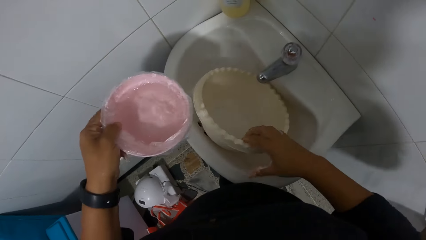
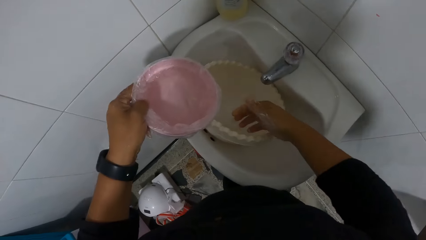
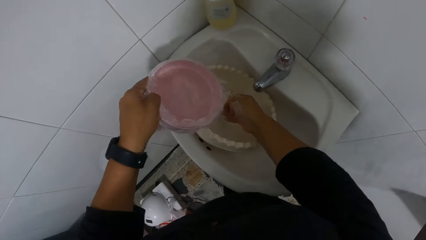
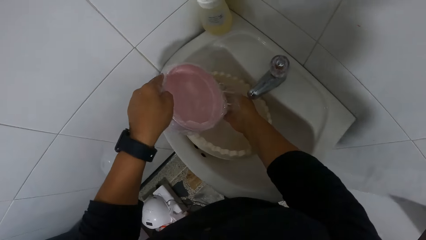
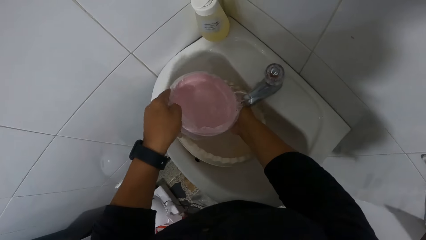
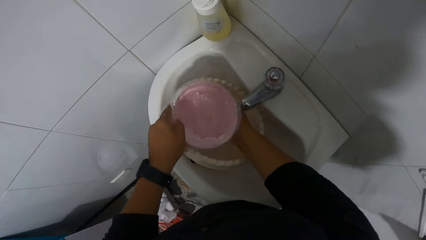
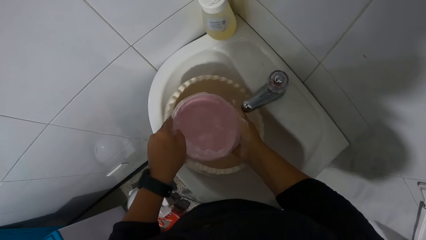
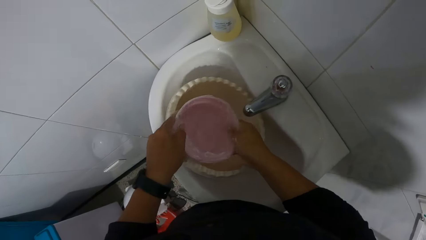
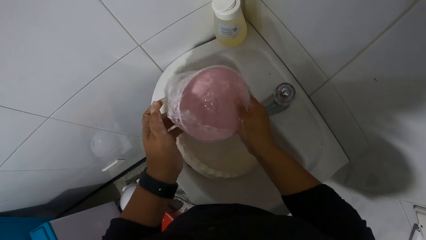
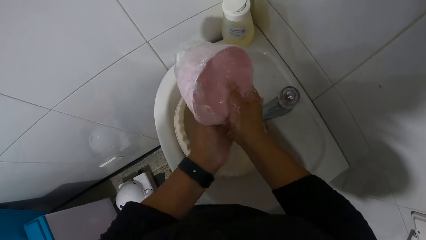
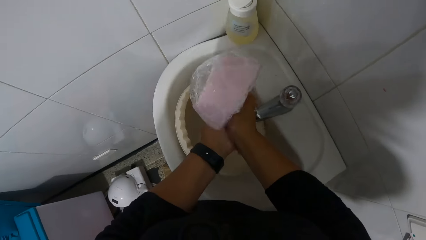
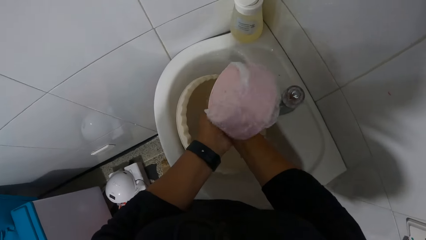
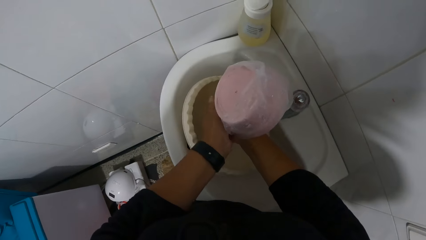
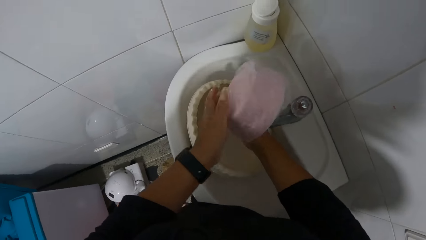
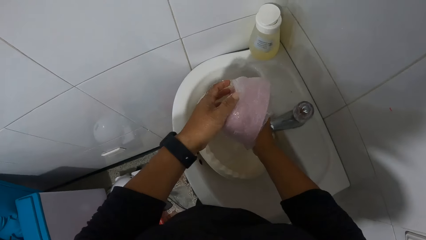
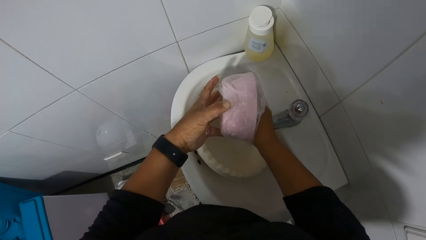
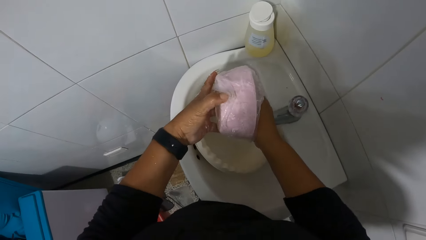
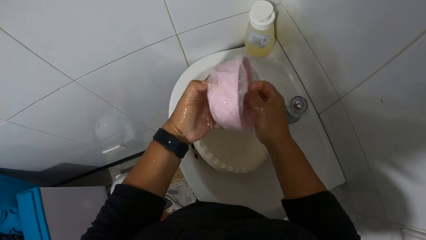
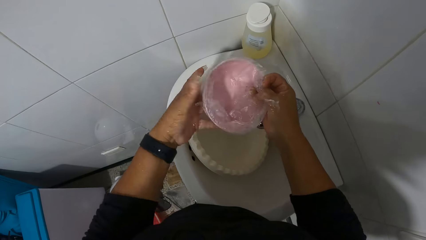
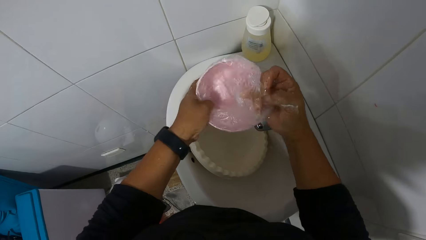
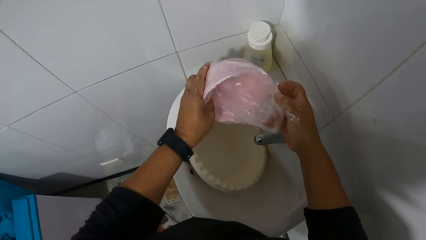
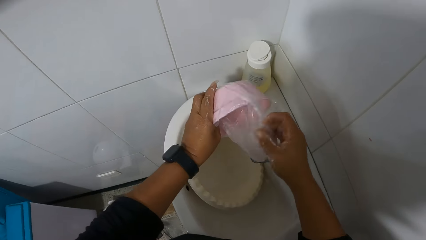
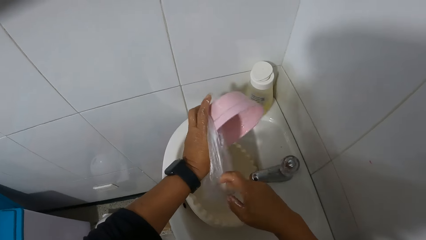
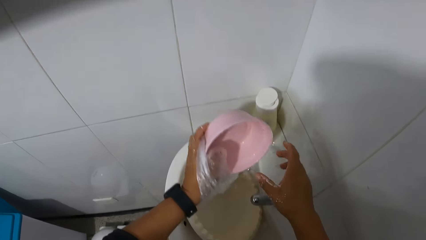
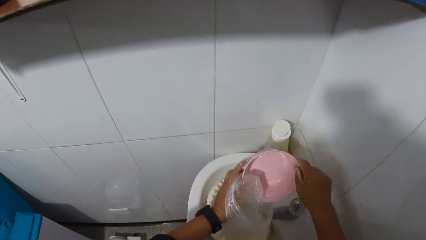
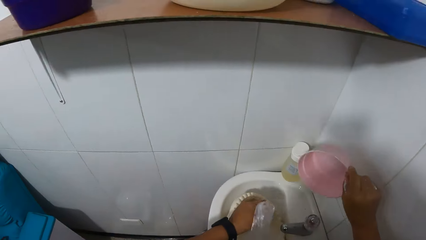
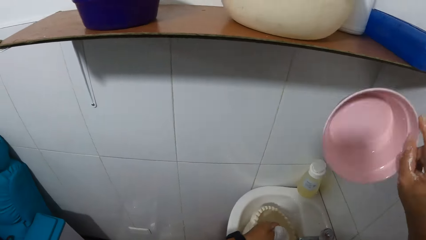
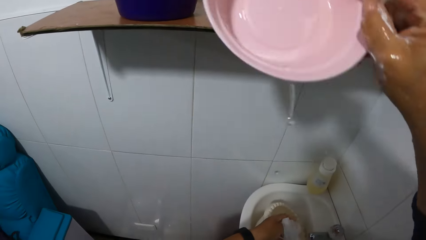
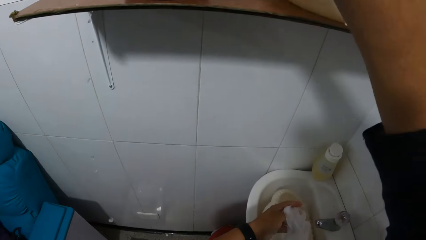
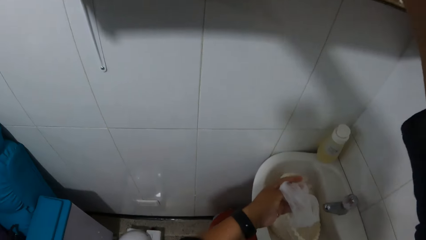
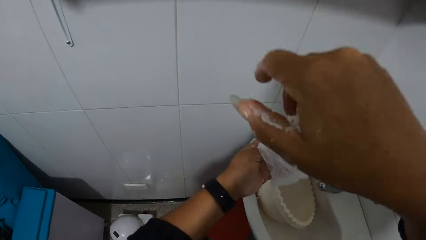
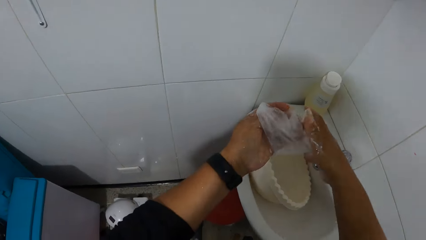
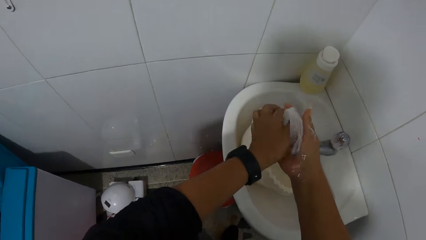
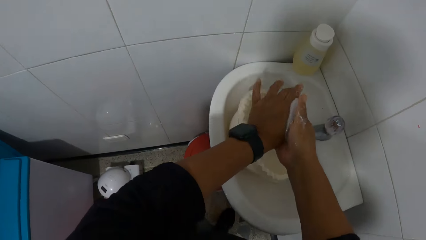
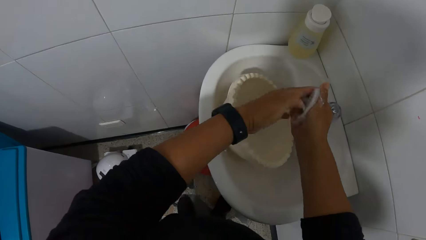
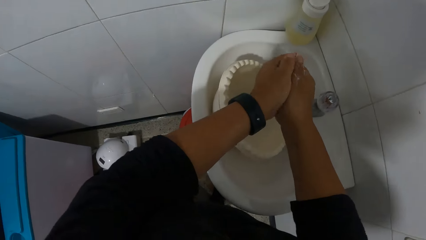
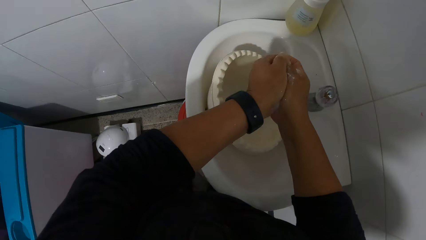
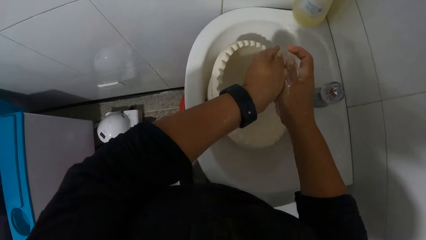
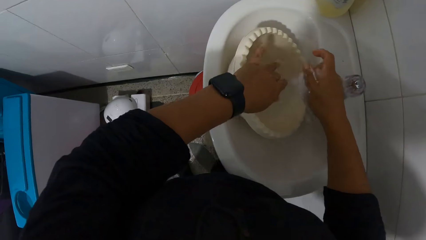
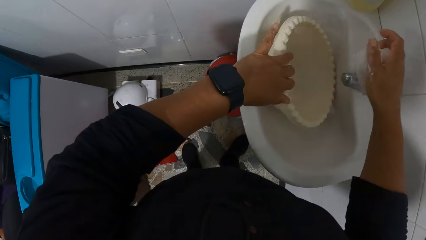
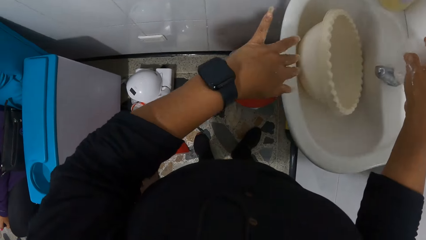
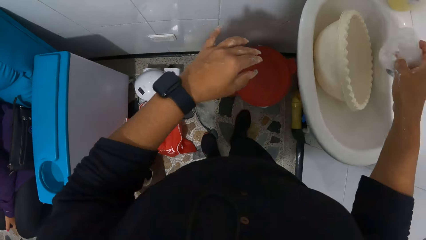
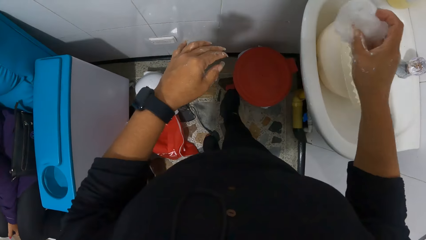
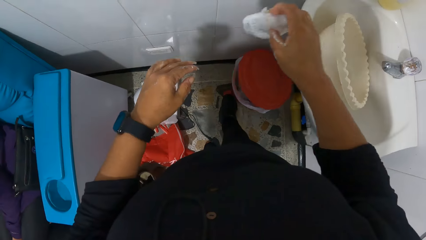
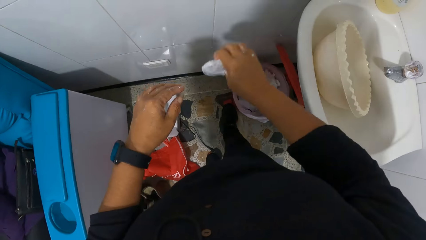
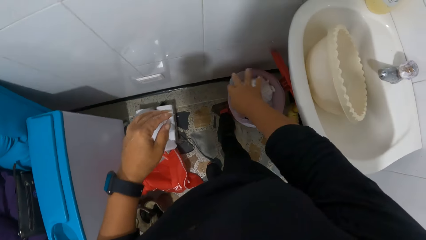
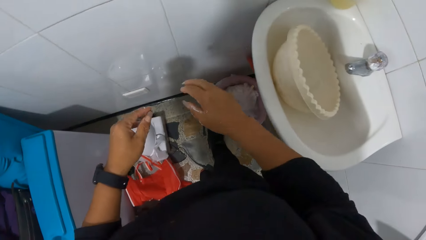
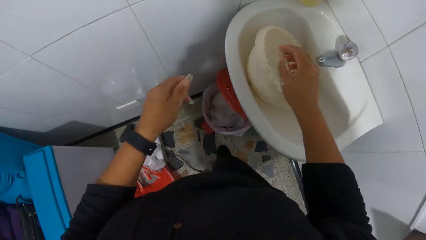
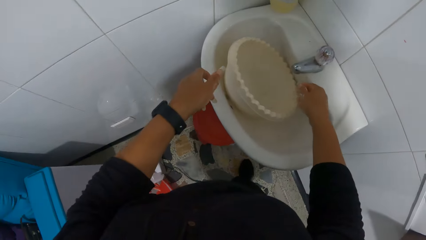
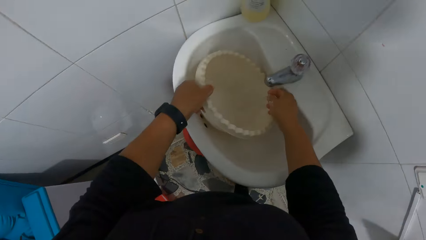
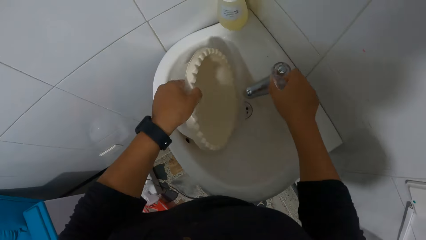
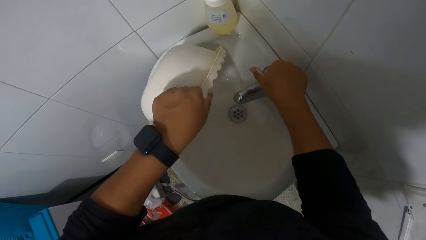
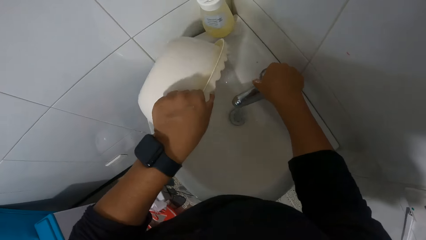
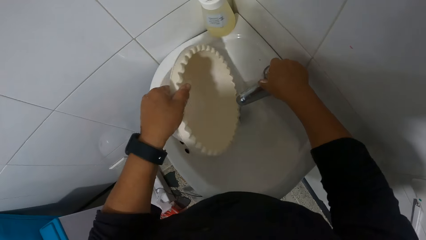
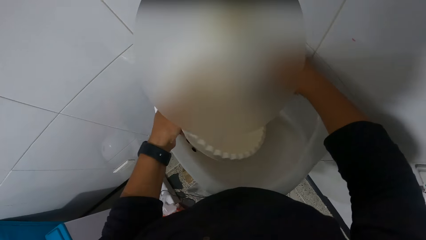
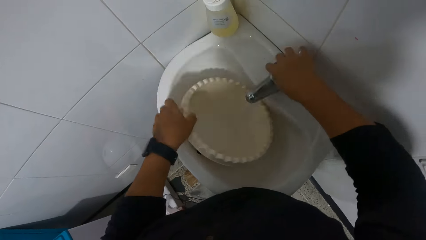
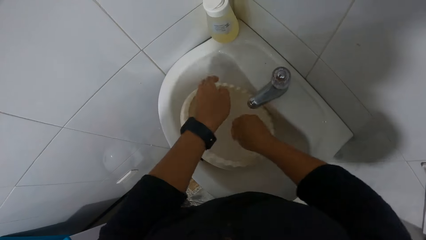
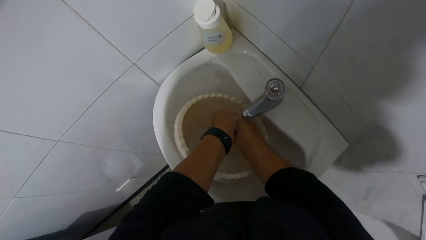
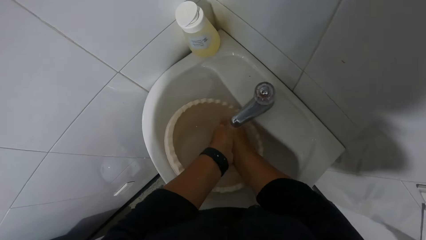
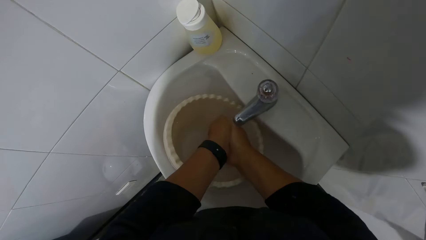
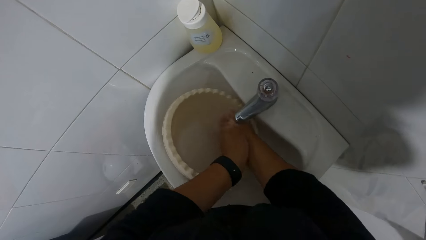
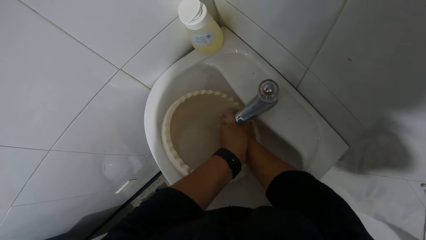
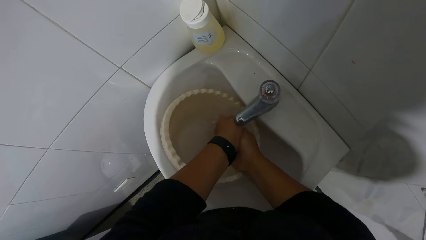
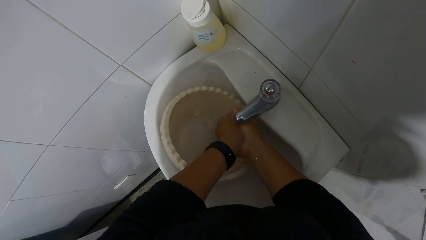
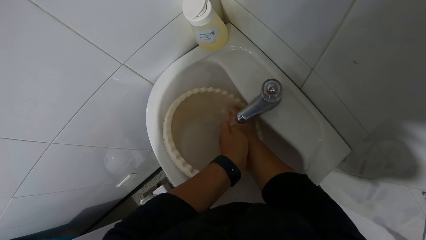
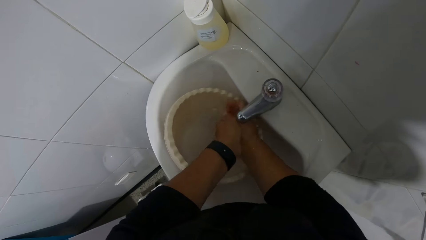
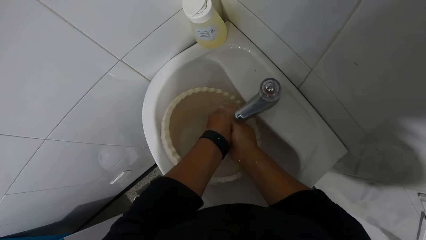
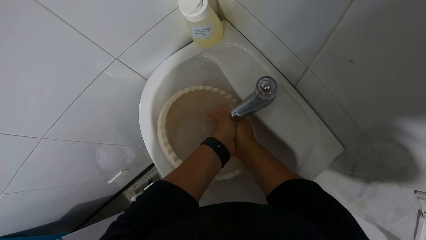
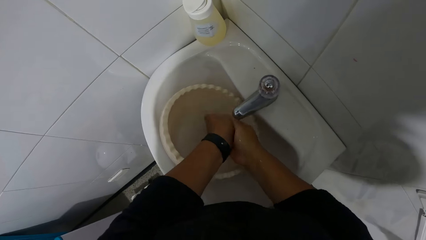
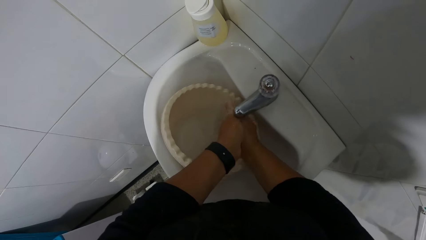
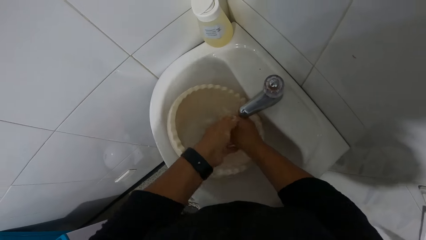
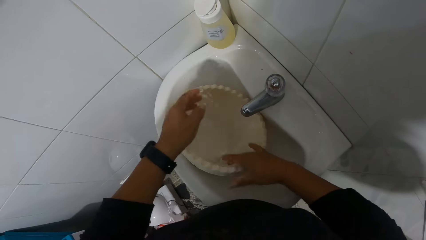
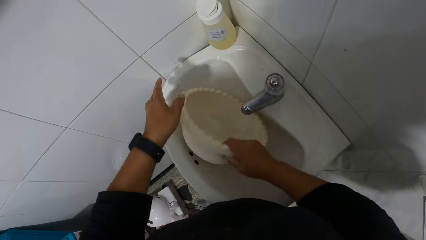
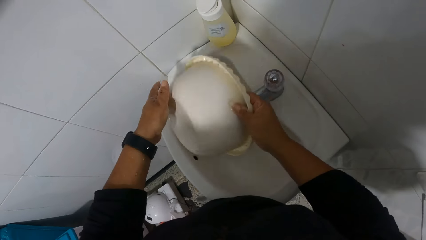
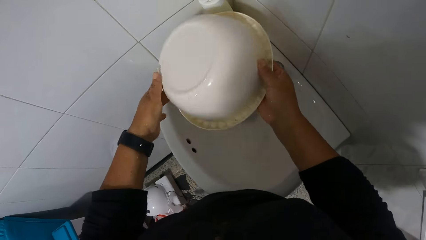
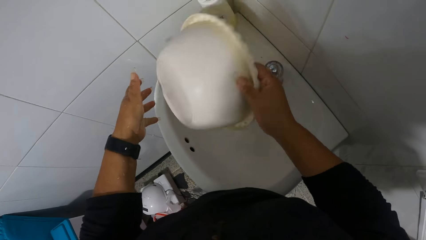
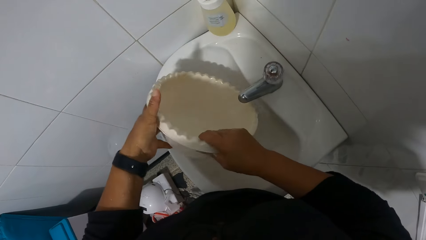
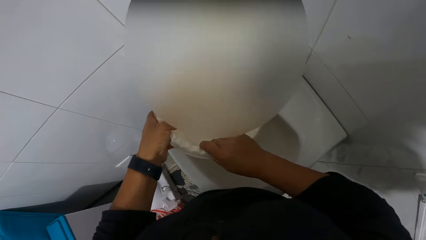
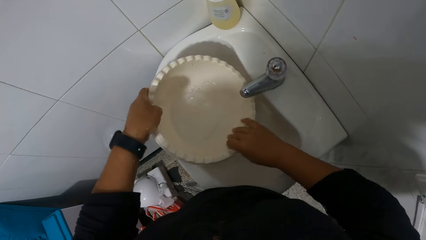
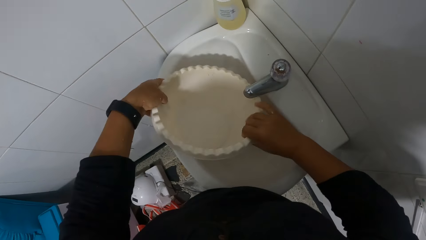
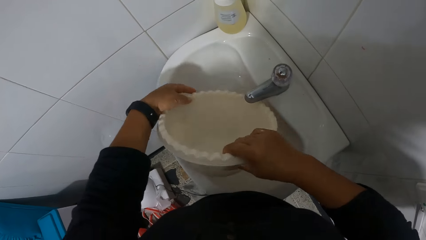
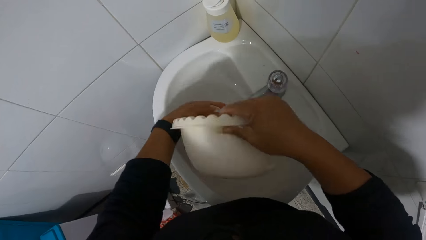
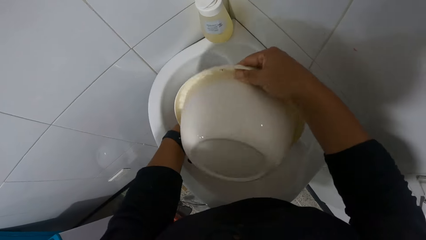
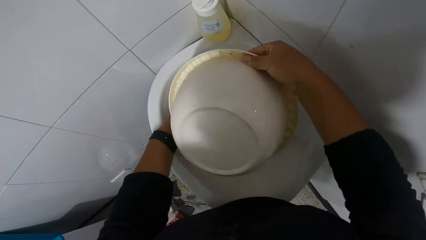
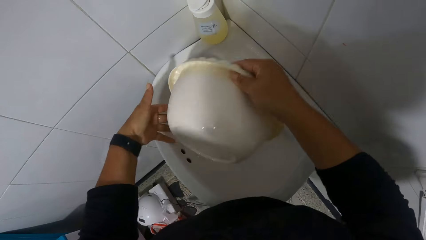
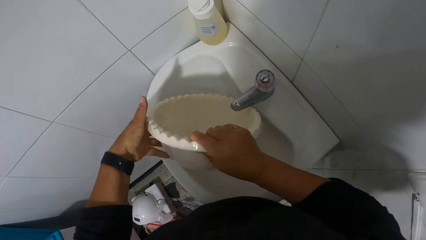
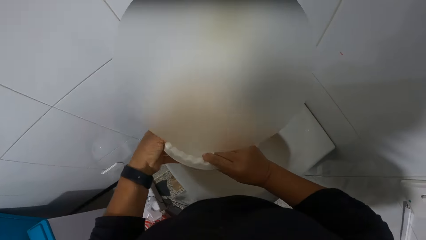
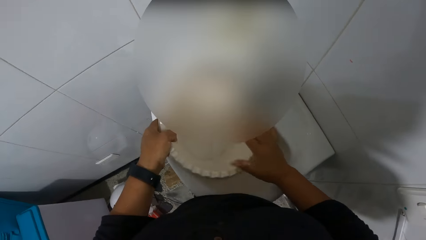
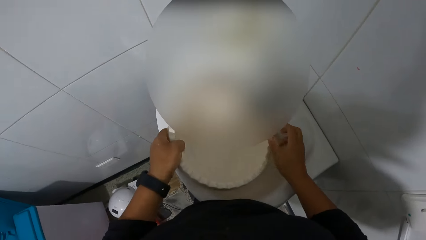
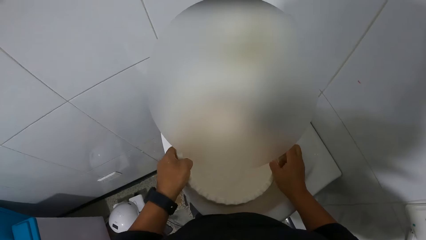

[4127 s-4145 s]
The camera wearer places the bowl in a sink with her right hand. She rinses both hands with the water from the pink bowl in her left hand. She removes a nylon wrapped around the pink bowl with both hands. She places the pink bowl on a wood rack on the wall with her right hand. She squeezes water out of the nylon into the bowl in the sink with both hands. She presses the foot pedal of a trash bin on the floor with her right foot. She throws the nylon into the trash bin with her right hand. She picks the bowl in the sink with her left hand. She pours water from the bowl in her left hand into the sink. She opens a tap on the sink with her right hand. She places the bowl in the sink with her left hand. She rinses both hands in the bowl in the sink. She pours water from the bowl into the sink with her right hand. She washes the dish.
